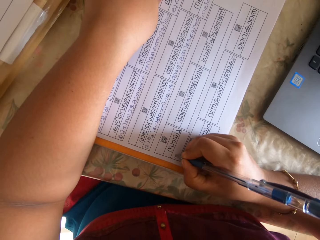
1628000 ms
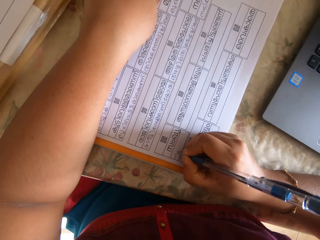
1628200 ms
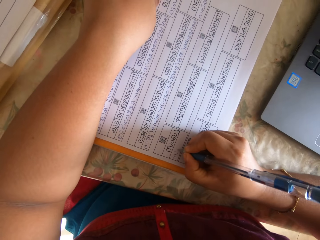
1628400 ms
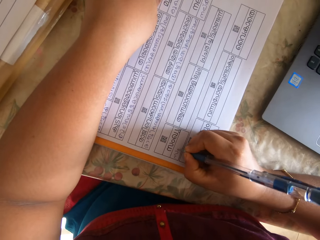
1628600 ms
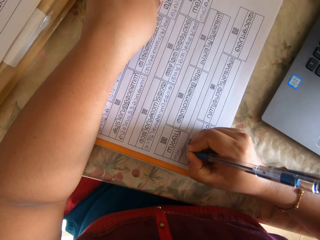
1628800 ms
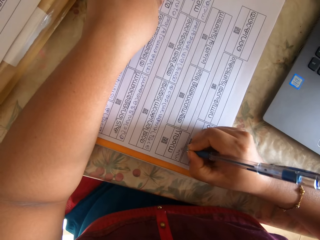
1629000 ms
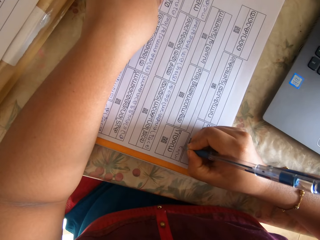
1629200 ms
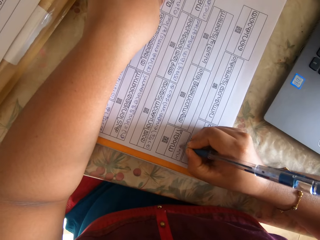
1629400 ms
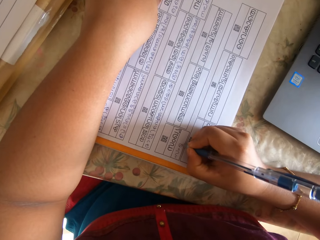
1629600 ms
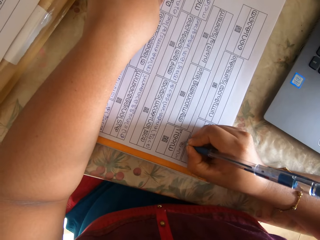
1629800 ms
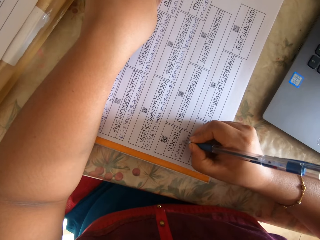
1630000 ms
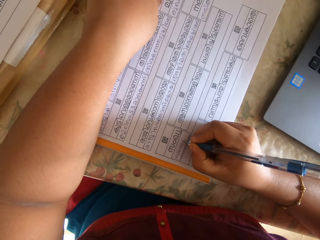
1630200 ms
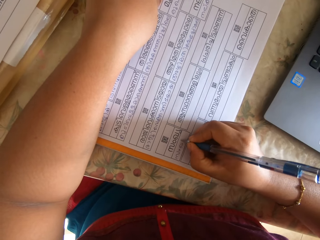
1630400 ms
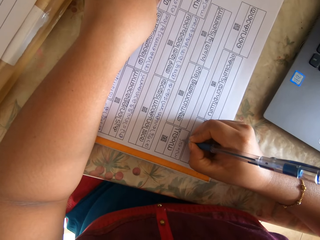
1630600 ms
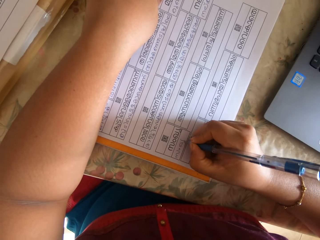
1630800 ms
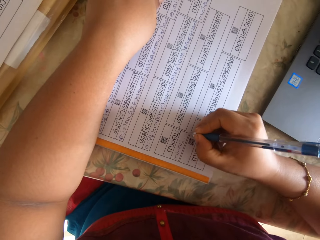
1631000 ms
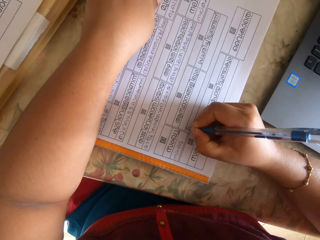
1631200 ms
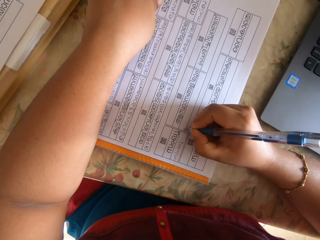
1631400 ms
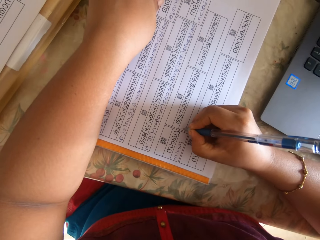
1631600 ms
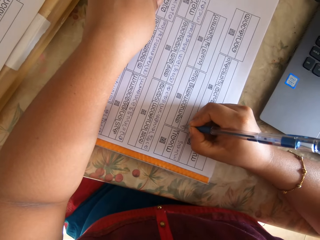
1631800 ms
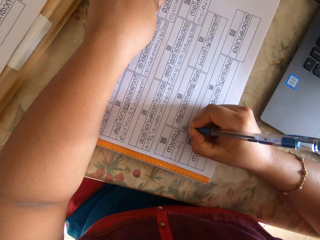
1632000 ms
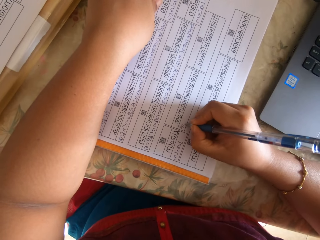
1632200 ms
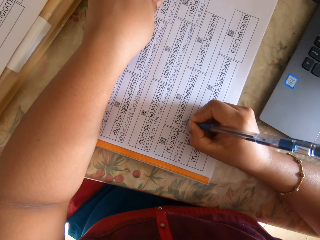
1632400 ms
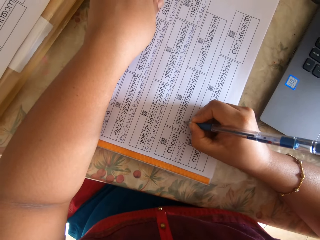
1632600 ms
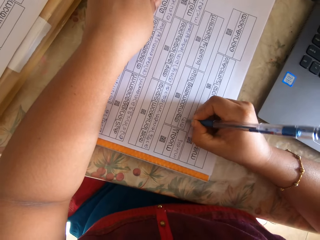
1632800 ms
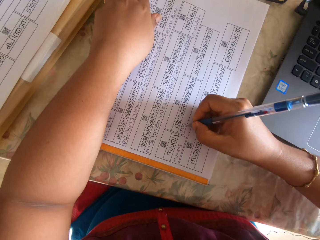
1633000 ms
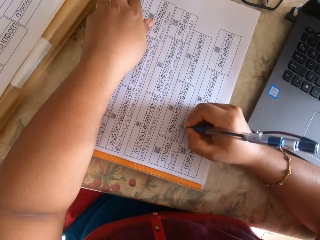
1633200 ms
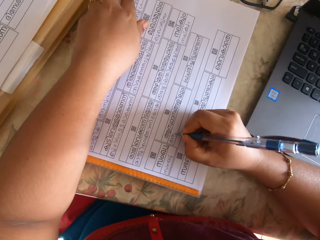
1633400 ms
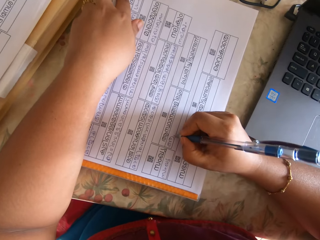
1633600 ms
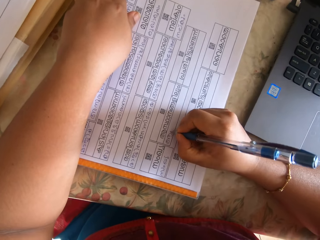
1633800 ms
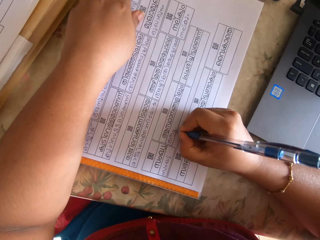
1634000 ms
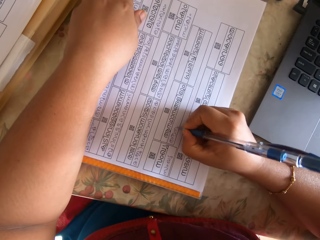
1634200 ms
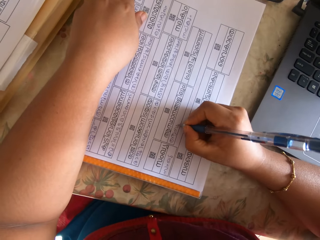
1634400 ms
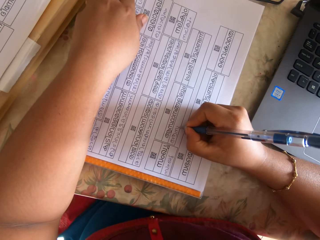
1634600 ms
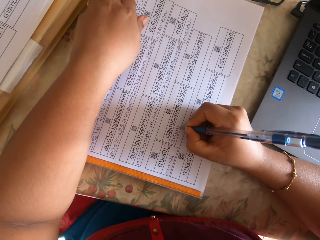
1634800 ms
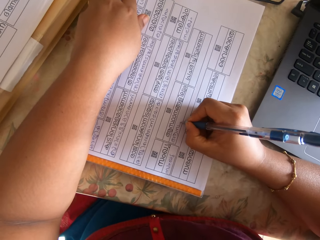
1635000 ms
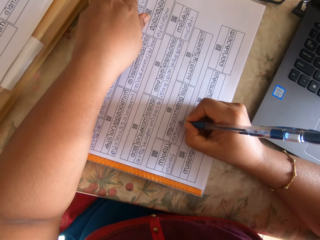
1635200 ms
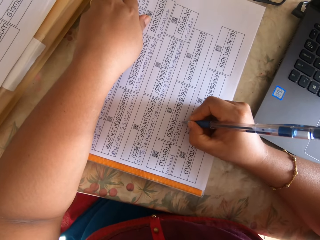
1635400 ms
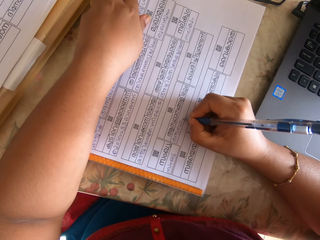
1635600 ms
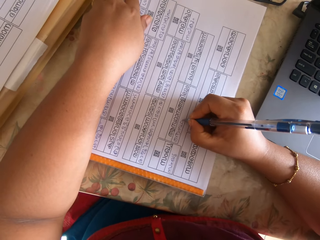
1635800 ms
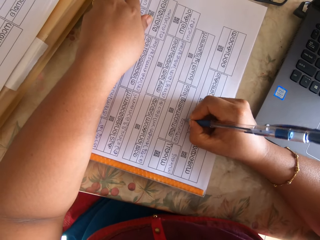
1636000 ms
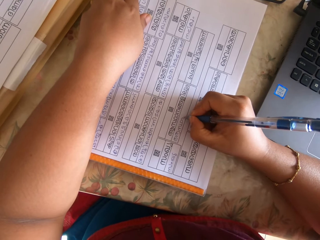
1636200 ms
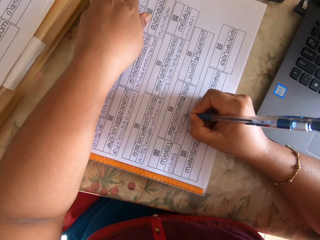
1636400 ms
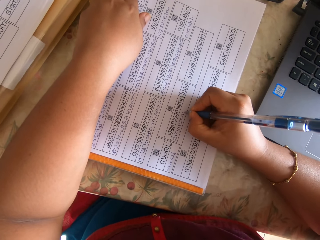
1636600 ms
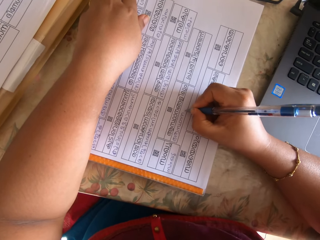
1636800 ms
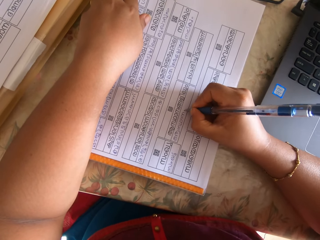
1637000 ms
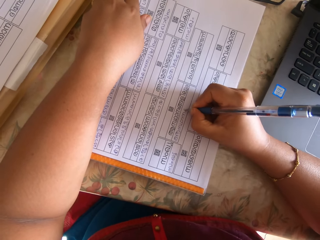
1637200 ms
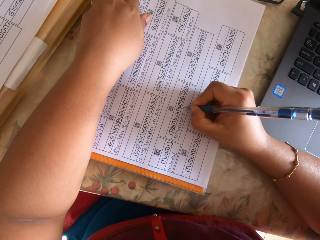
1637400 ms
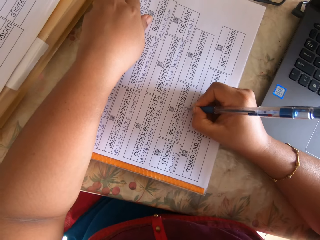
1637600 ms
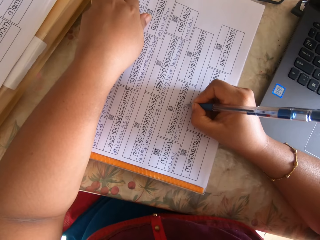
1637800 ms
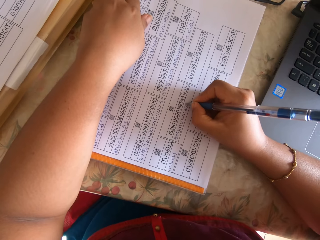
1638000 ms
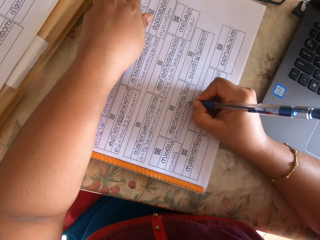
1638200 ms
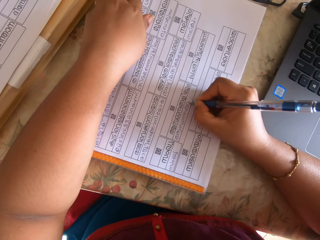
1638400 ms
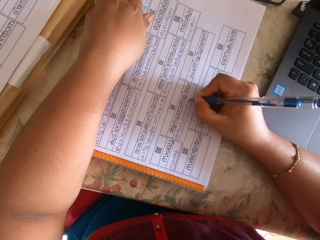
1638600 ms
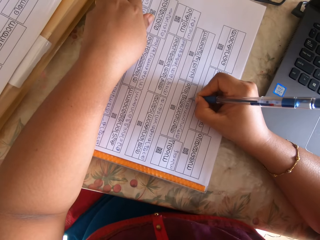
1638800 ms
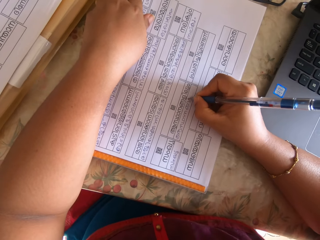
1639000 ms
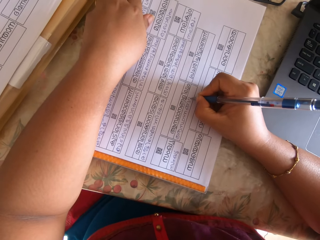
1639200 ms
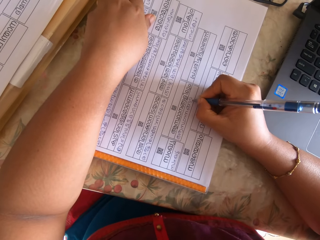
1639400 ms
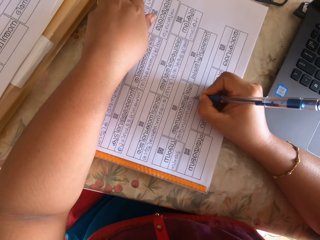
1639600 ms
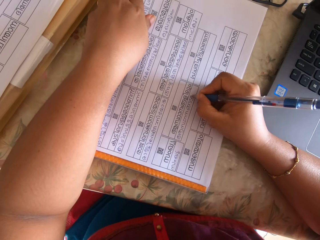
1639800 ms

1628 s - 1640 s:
The camera wearer writes something on the paper.

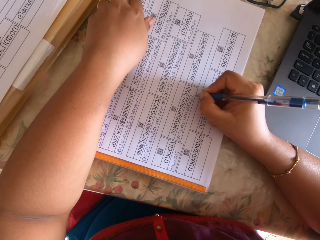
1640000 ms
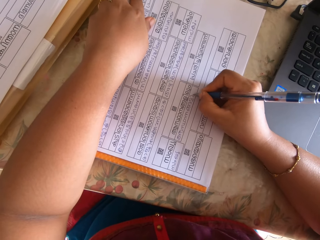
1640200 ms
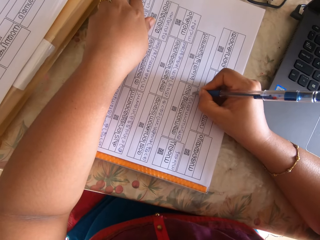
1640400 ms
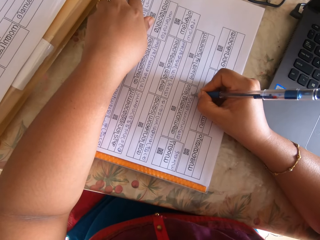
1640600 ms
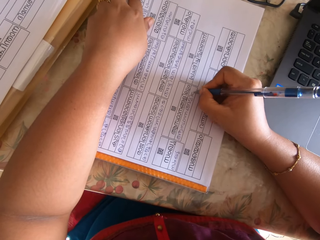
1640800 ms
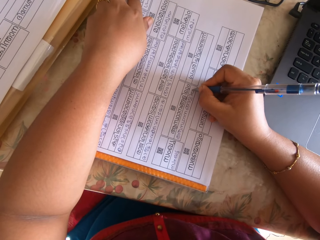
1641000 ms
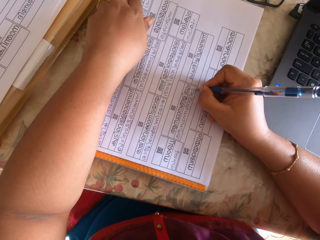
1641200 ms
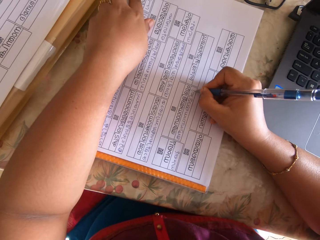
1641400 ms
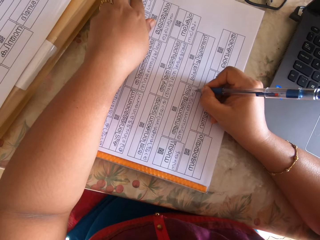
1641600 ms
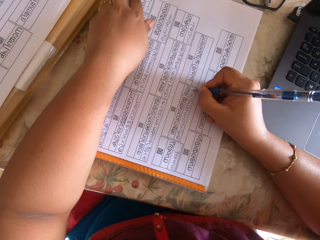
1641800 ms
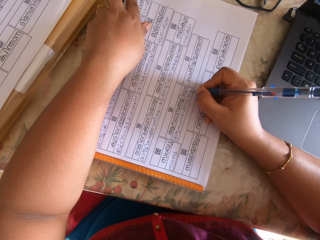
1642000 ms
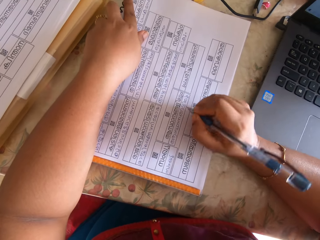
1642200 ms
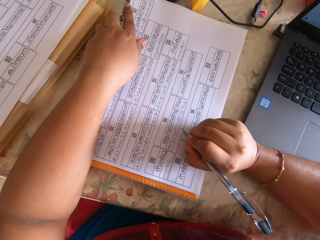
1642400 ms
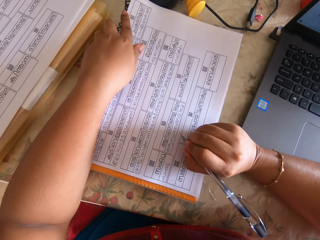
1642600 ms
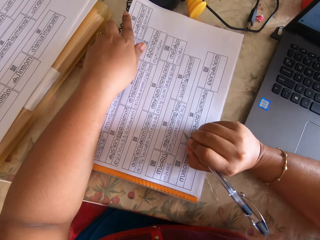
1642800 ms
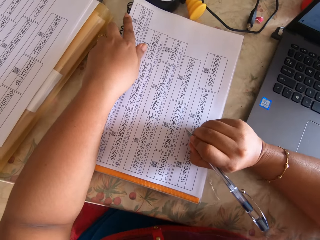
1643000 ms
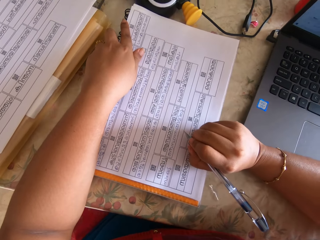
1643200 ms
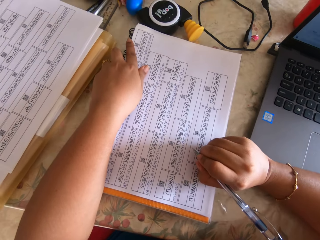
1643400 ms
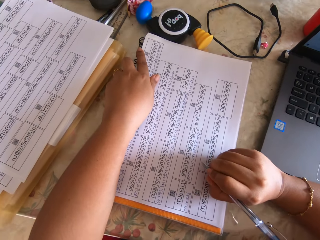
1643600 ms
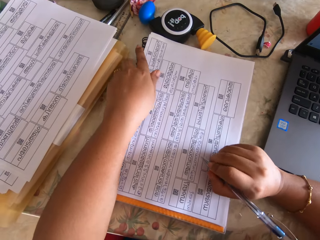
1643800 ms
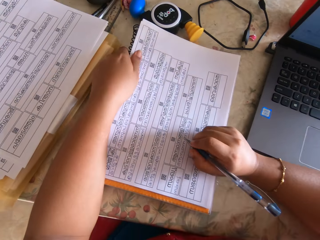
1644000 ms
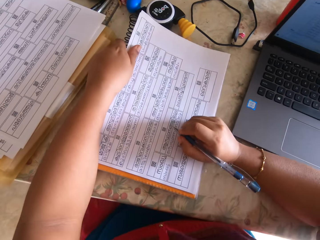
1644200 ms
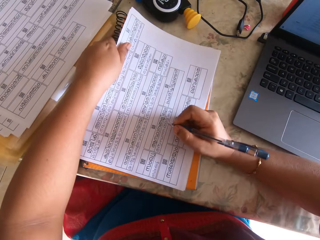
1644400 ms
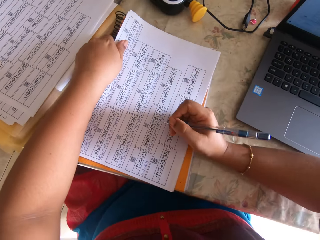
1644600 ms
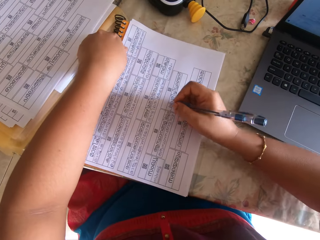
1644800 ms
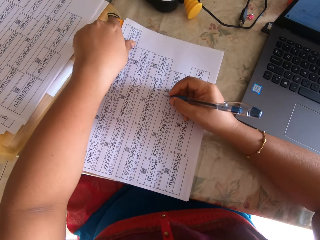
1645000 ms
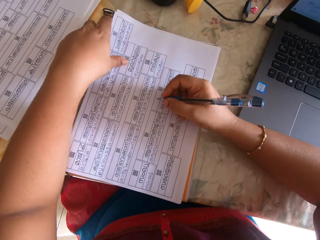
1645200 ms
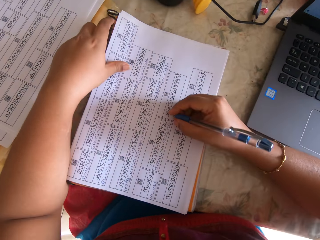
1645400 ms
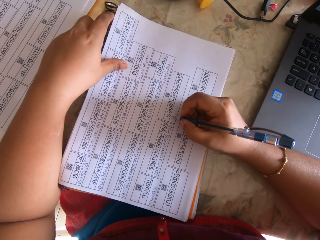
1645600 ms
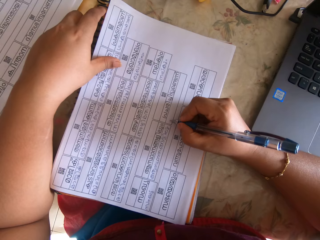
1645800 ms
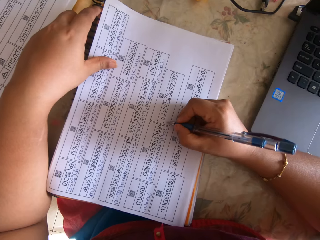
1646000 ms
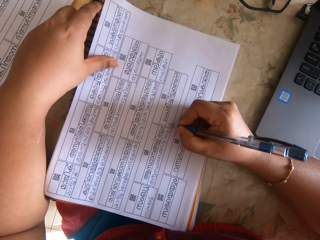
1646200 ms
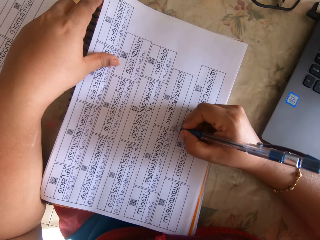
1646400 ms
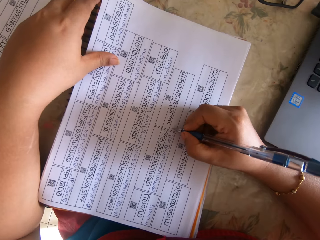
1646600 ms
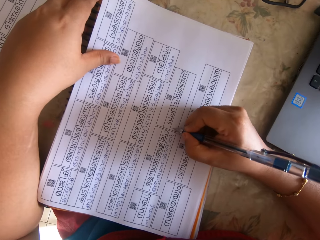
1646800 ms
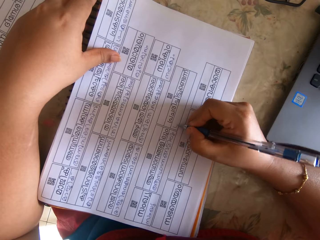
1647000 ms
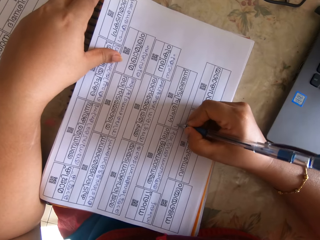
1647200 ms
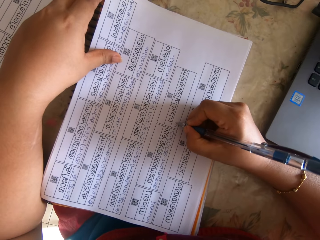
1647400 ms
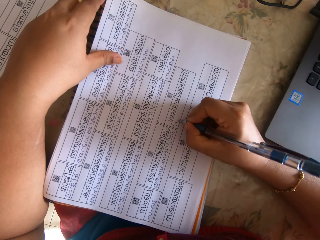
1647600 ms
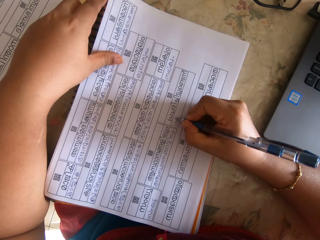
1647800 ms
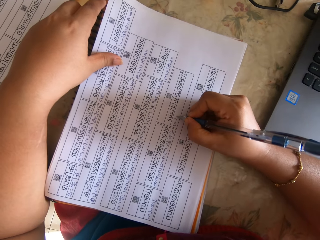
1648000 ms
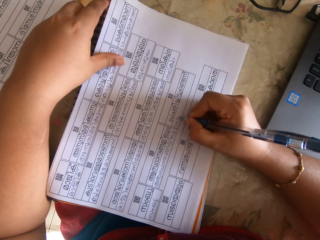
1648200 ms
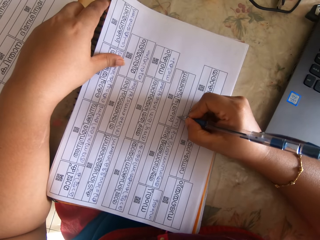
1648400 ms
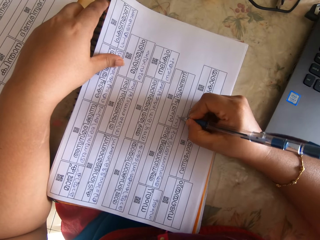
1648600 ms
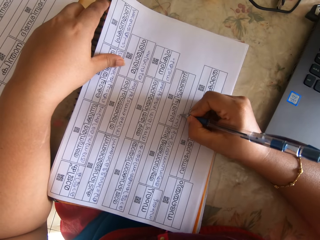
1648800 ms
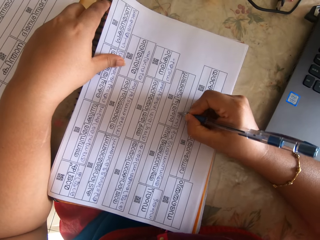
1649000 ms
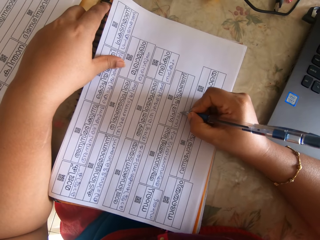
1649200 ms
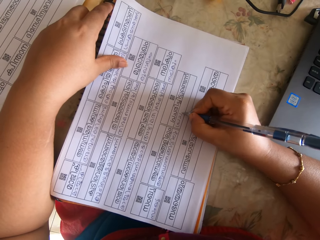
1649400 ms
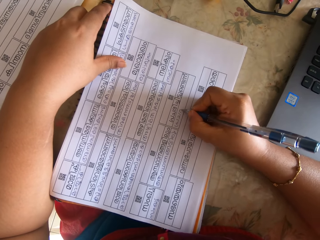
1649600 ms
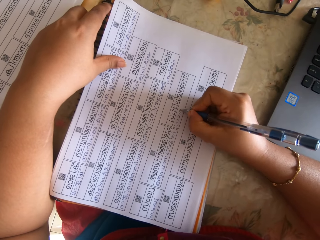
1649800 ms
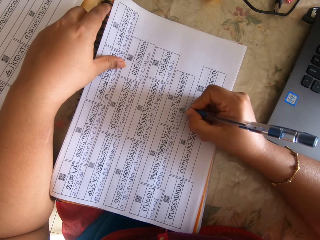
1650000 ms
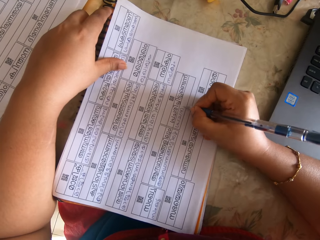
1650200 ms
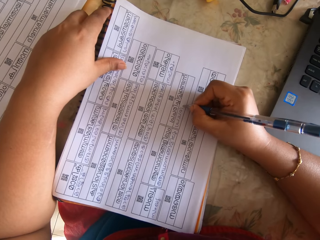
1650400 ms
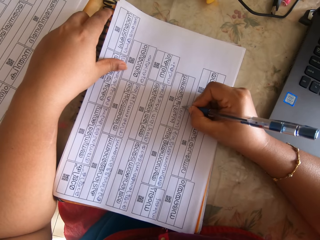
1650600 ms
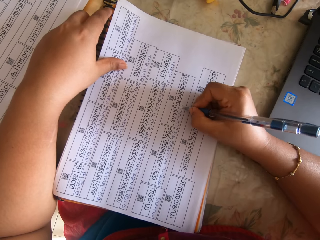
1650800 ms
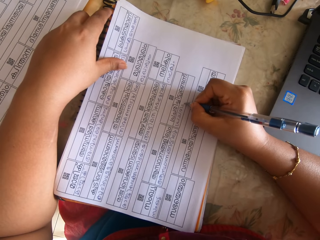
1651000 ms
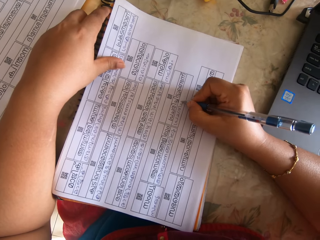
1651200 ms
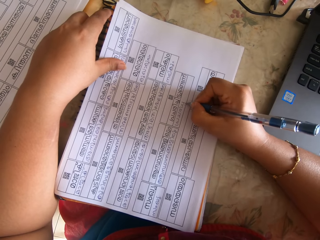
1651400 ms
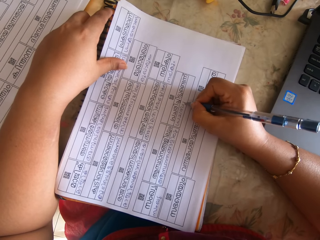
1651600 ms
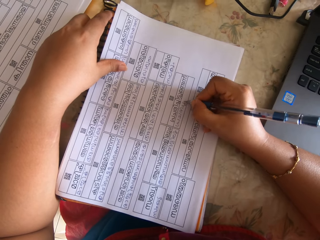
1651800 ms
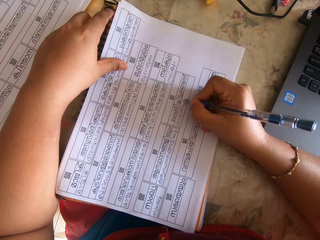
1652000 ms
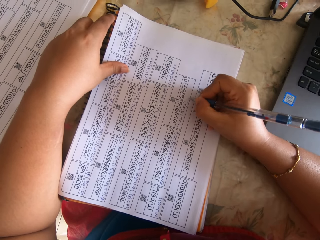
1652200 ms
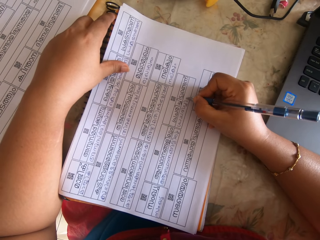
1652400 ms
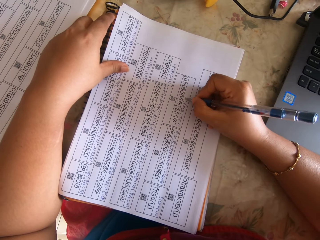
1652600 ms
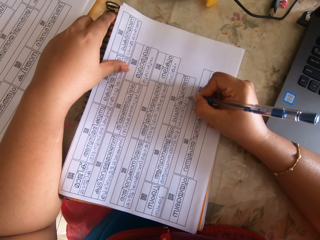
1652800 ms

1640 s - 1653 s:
The camera wearer moves the book and the paper on the table with her left hand. She writes on the paper on the table with the pen in her right hand.
